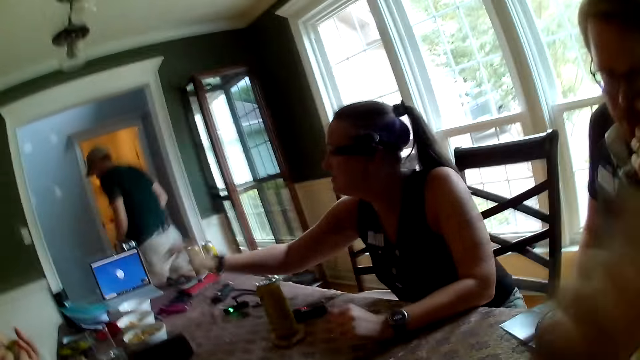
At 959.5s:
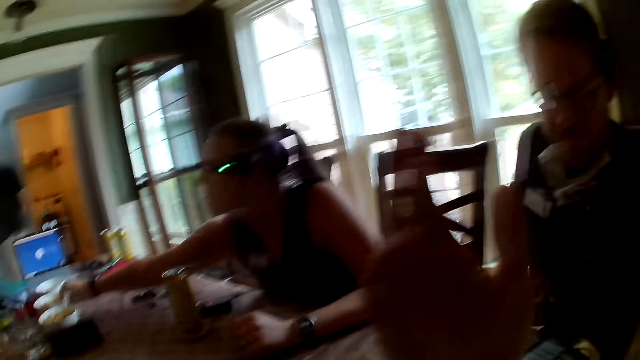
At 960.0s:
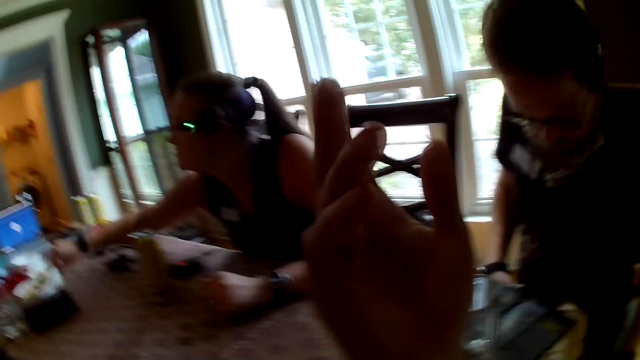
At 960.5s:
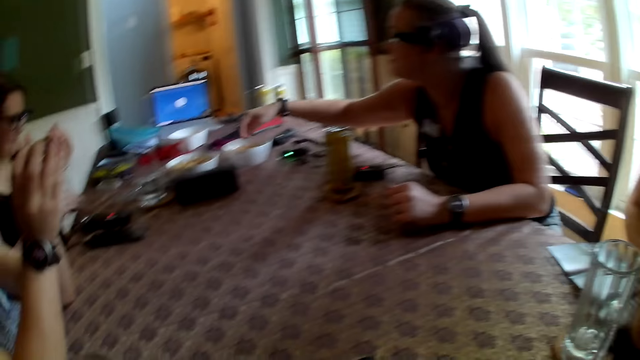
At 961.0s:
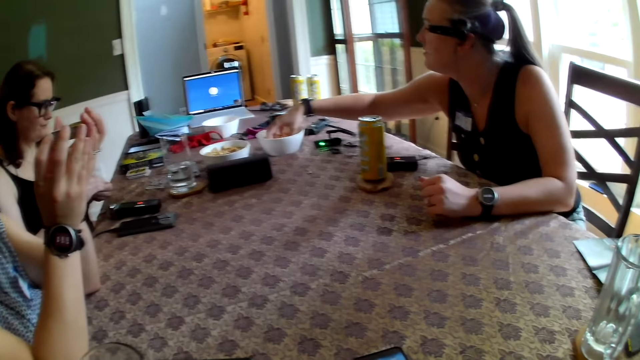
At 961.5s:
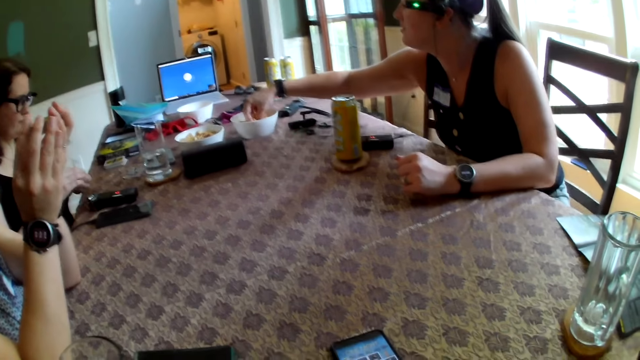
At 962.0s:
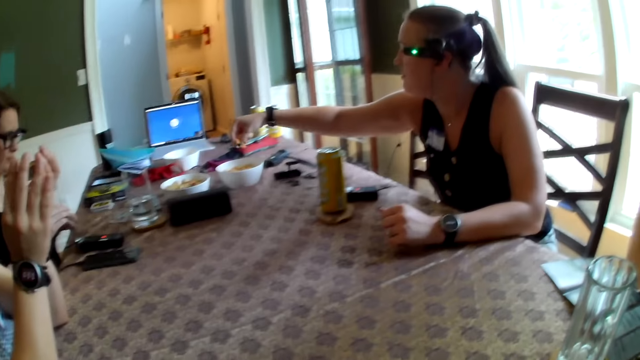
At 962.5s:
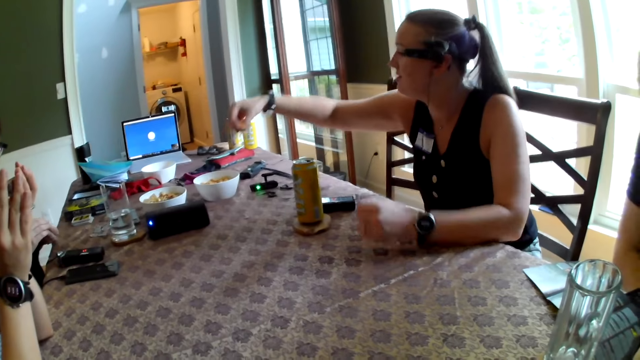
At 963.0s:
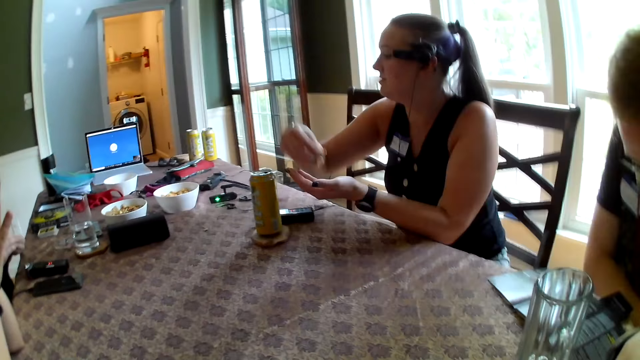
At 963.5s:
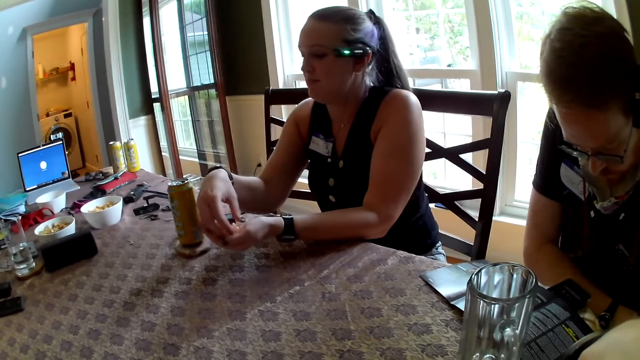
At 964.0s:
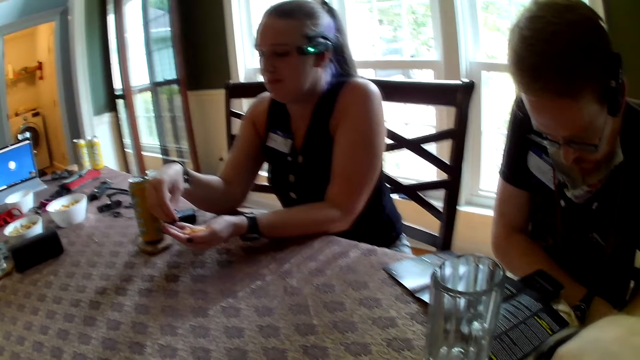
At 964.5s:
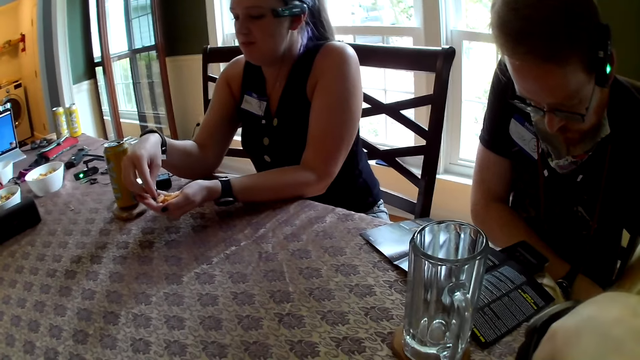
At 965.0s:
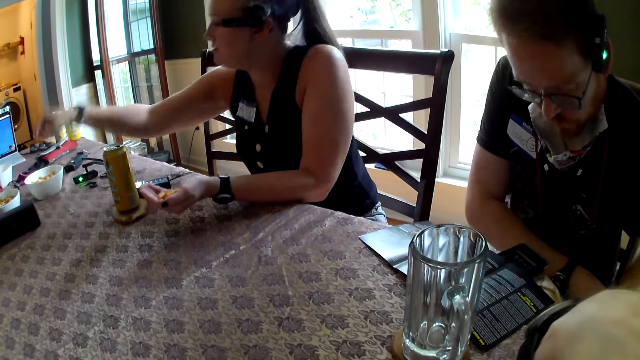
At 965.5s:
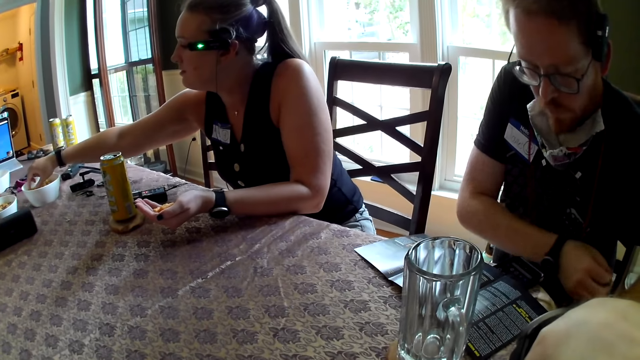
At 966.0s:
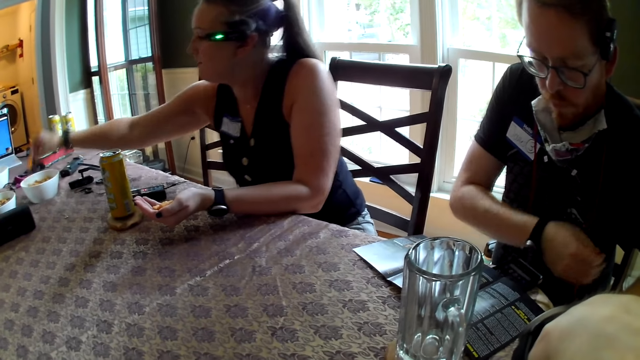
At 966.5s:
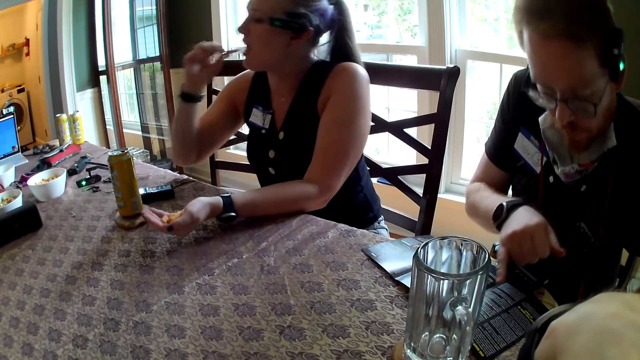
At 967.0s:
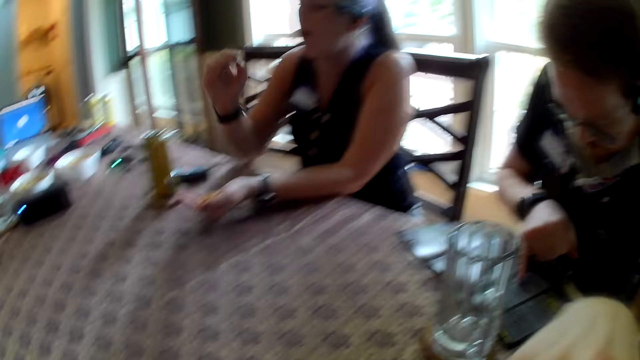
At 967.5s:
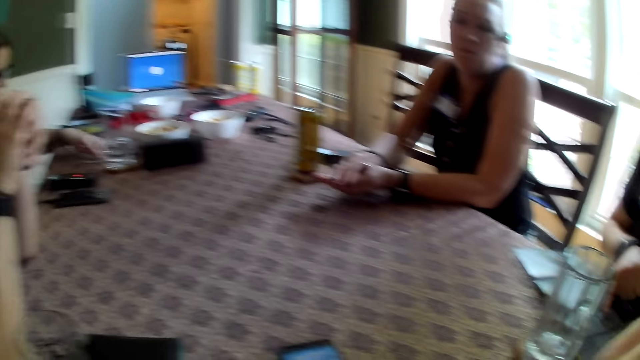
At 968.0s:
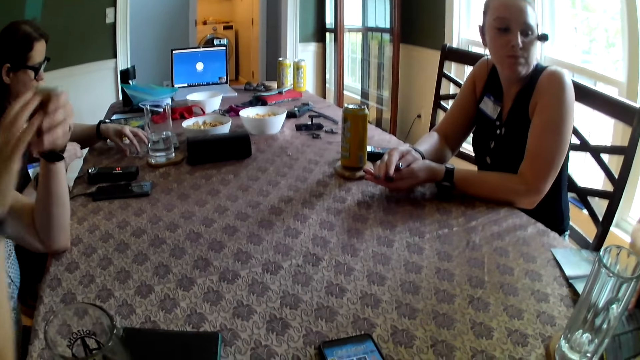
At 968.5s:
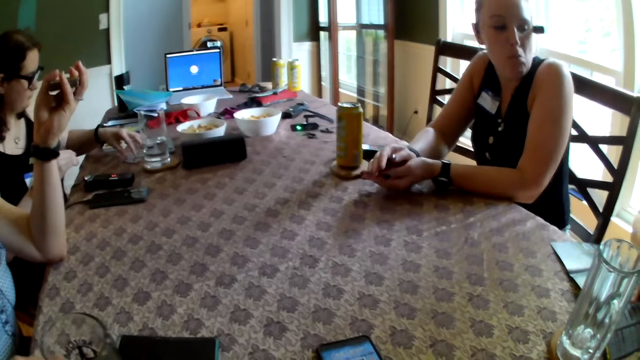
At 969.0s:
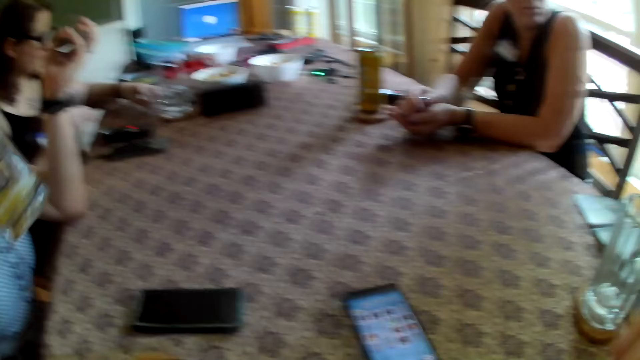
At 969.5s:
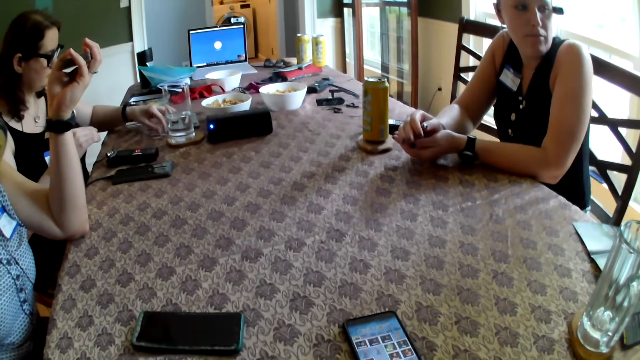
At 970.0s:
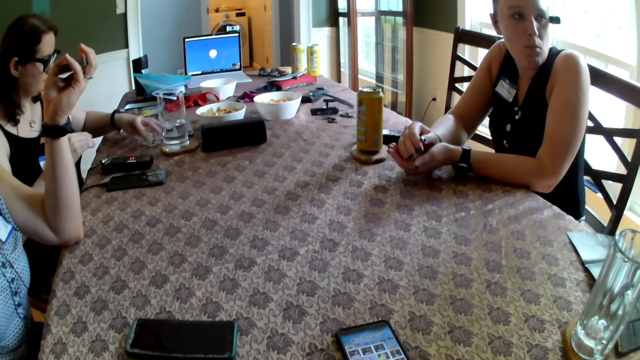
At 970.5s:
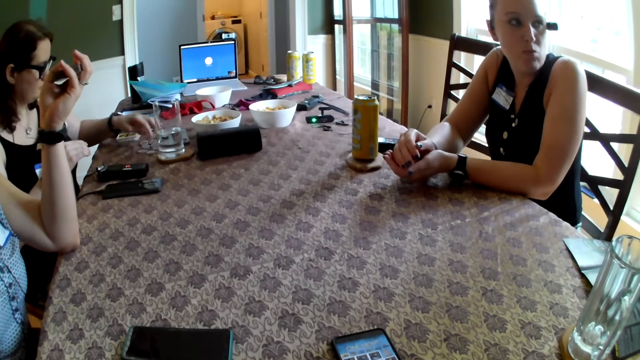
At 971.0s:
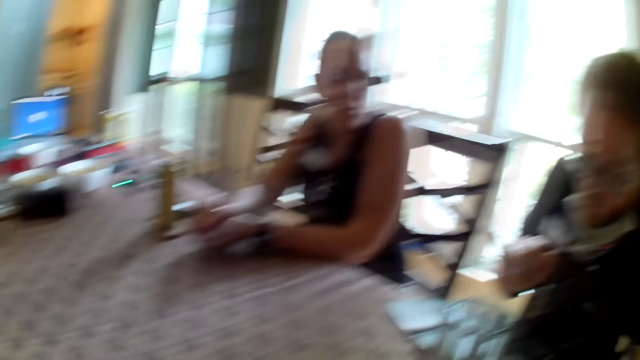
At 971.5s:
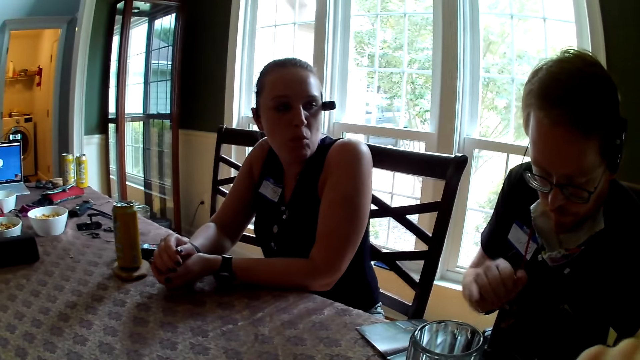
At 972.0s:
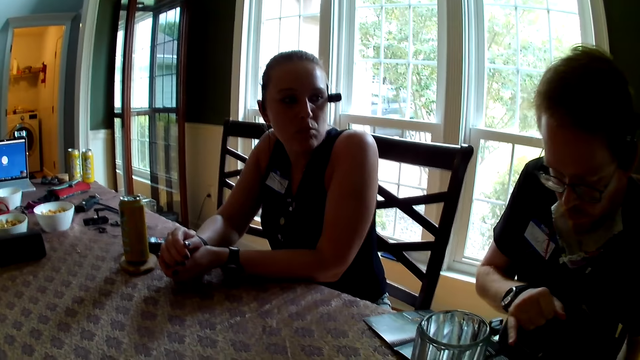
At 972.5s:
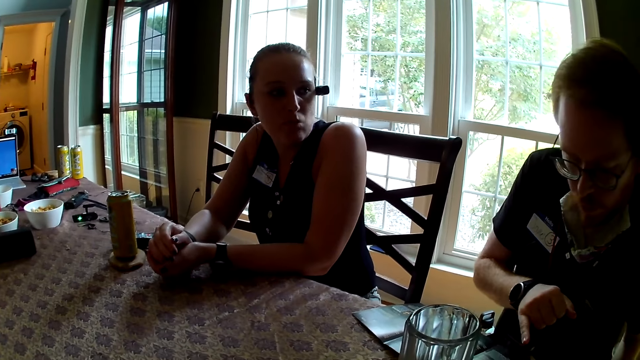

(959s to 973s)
The man walks out of the room. A woman picks up a snack from the table with her right hand. She puts the snack in her right hand on her left hand. She picks the snack in the bowl on the table with her right hand into her mouth. A girl talks to a man. The man converses with the group of people.

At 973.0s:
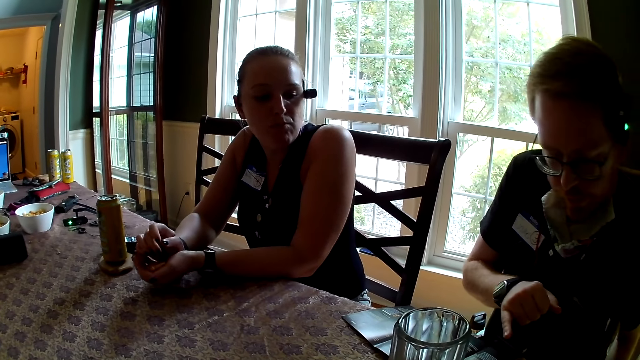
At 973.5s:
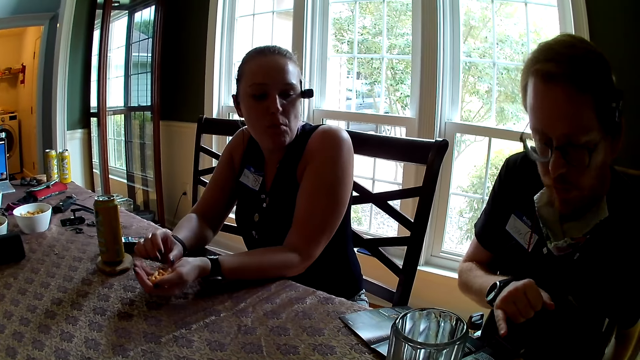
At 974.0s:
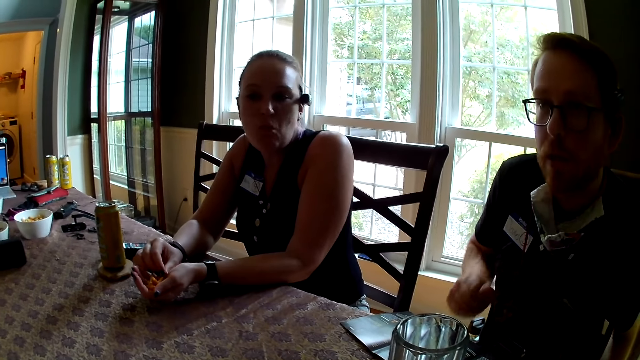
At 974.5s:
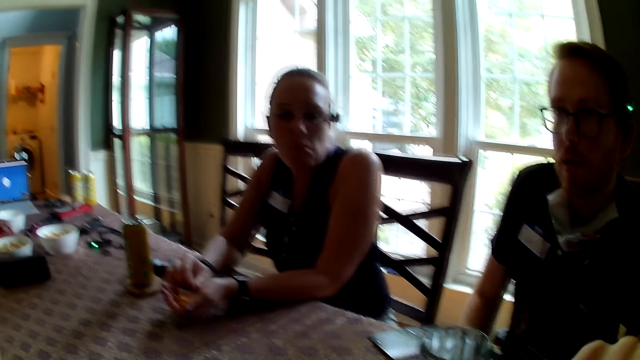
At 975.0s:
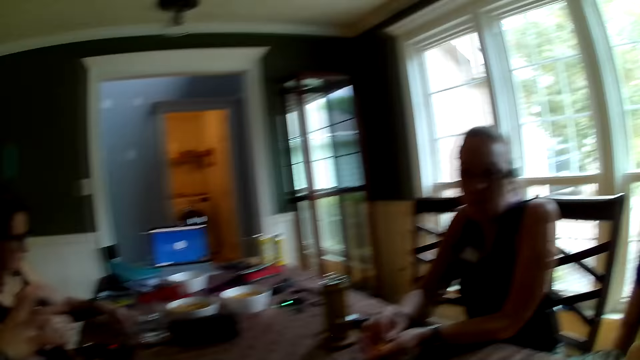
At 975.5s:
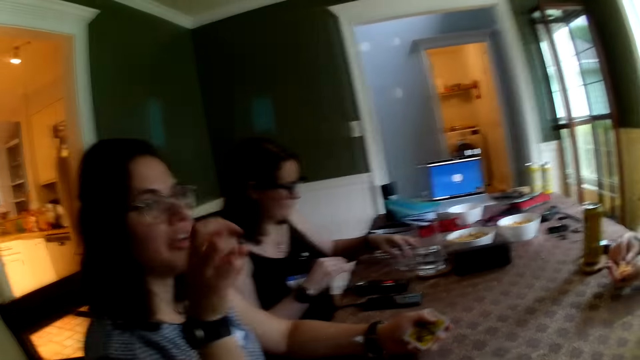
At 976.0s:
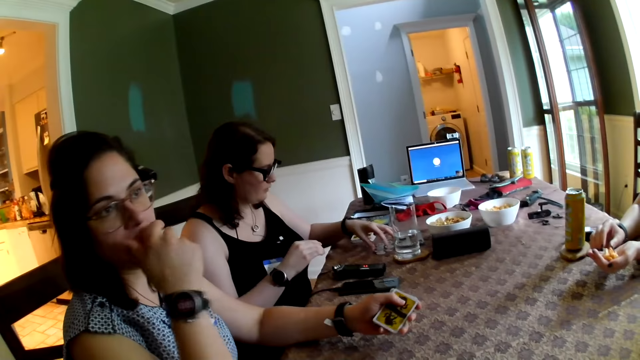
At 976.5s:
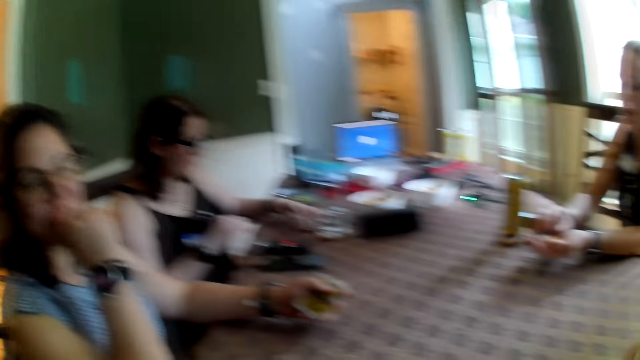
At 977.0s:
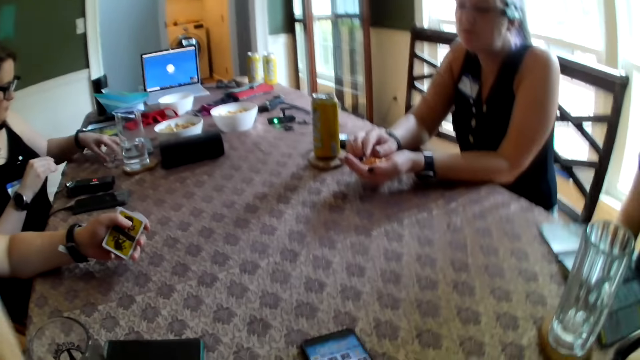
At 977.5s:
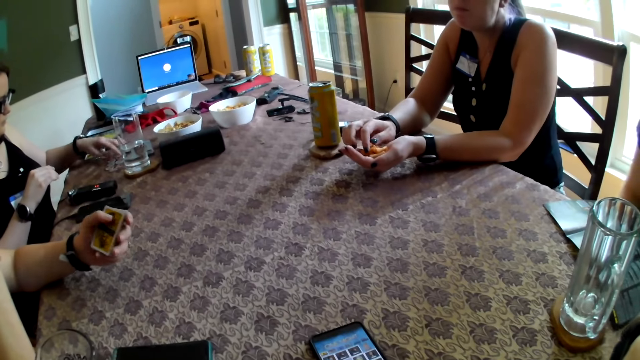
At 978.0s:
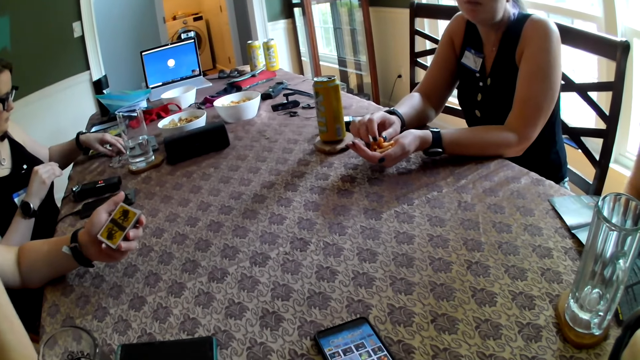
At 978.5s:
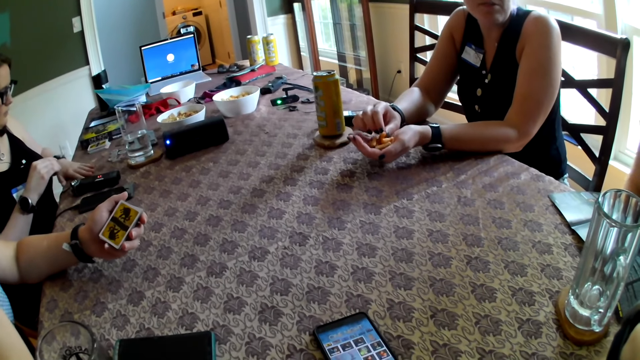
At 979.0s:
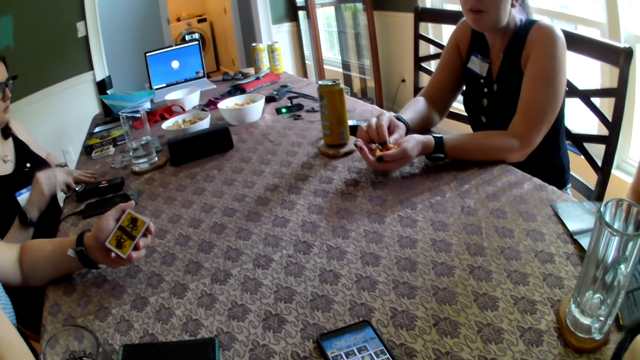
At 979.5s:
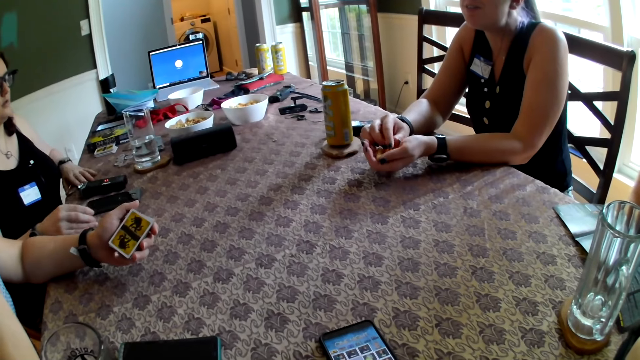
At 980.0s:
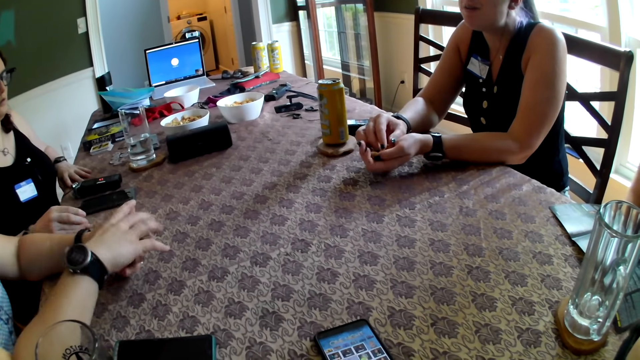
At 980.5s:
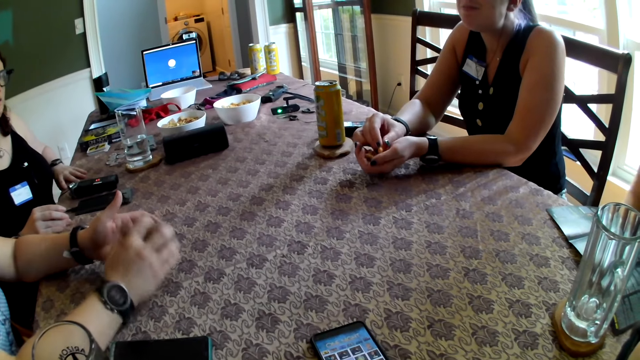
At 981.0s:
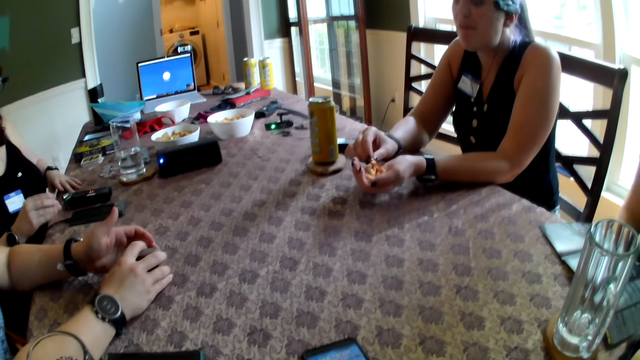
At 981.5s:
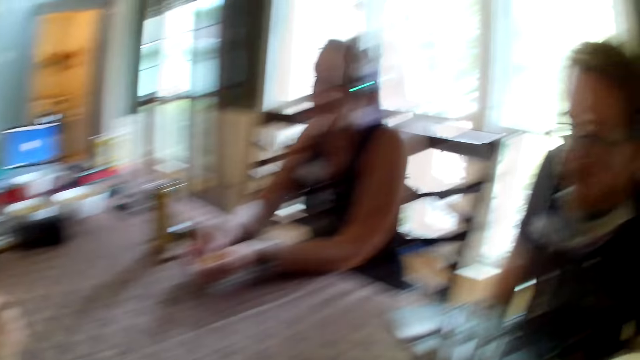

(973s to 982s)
A woman arranges the chip on the table with her hands. Another woman holds the cards in her right hand.
